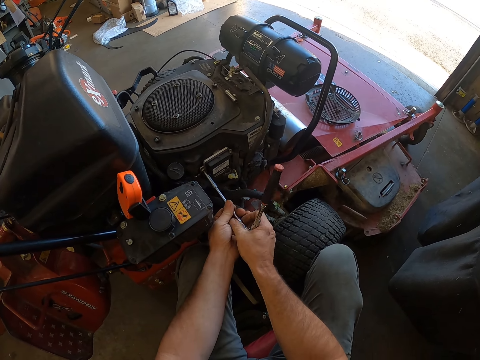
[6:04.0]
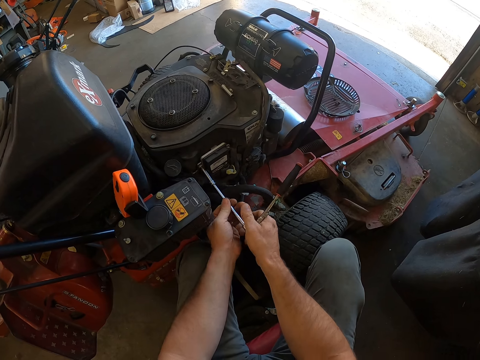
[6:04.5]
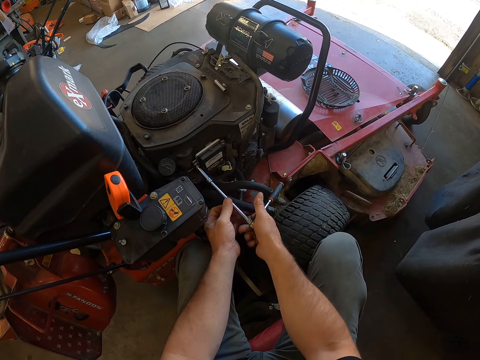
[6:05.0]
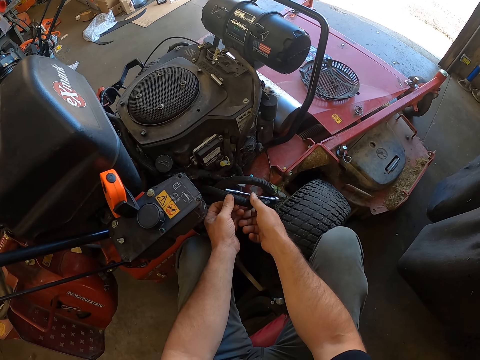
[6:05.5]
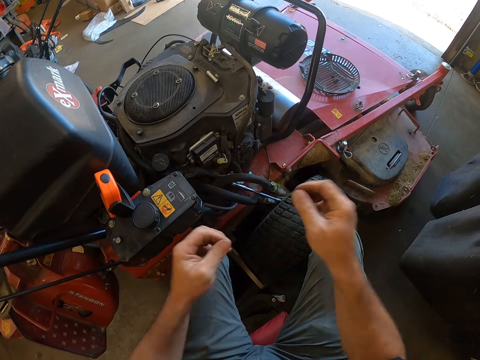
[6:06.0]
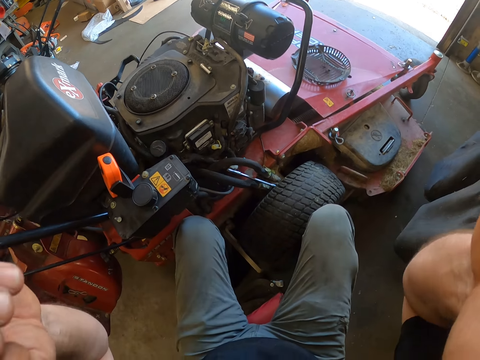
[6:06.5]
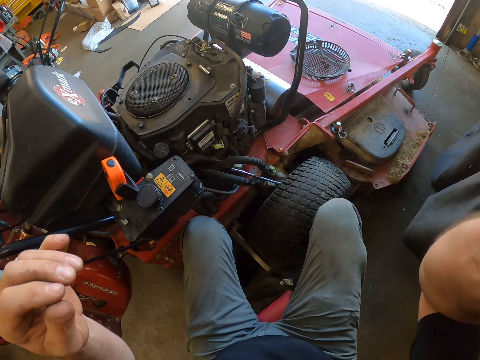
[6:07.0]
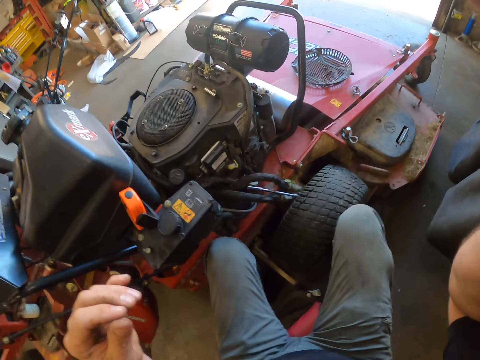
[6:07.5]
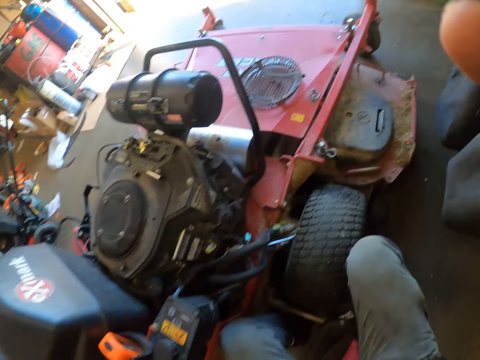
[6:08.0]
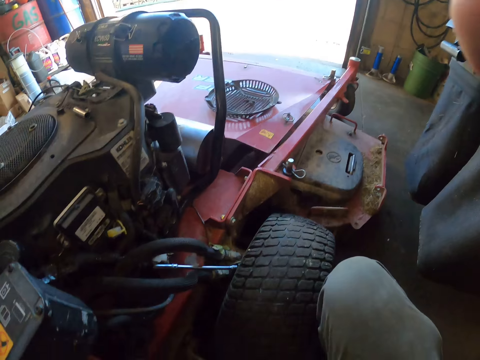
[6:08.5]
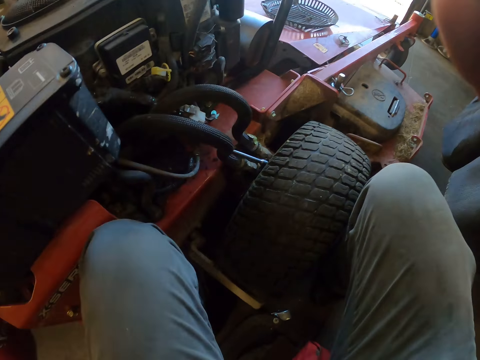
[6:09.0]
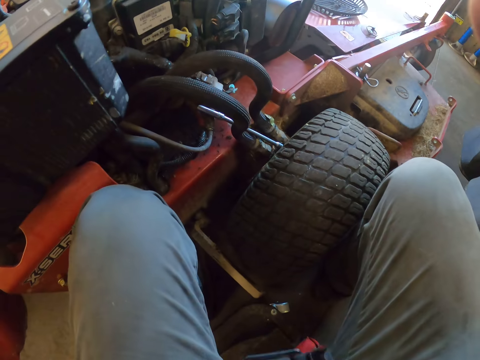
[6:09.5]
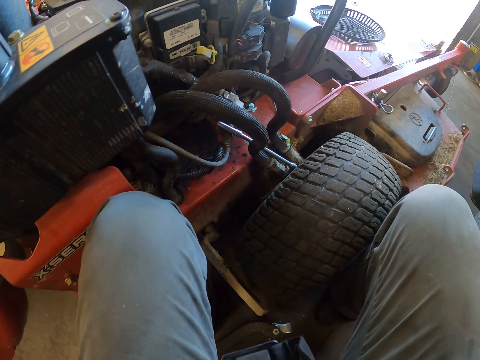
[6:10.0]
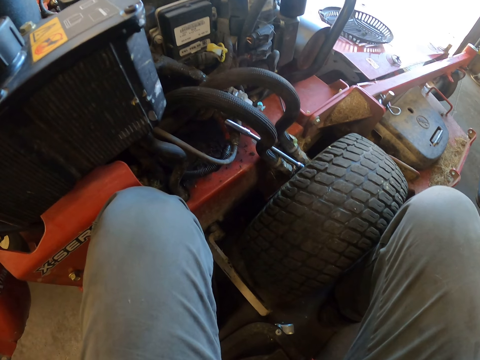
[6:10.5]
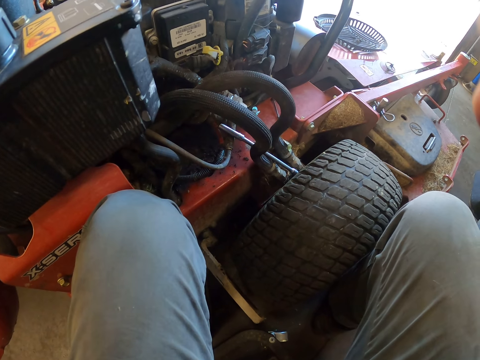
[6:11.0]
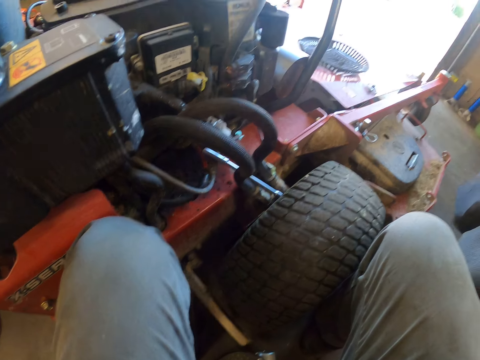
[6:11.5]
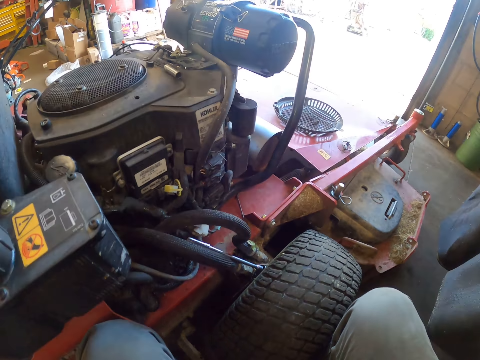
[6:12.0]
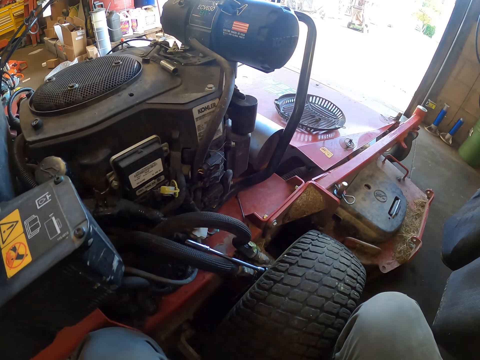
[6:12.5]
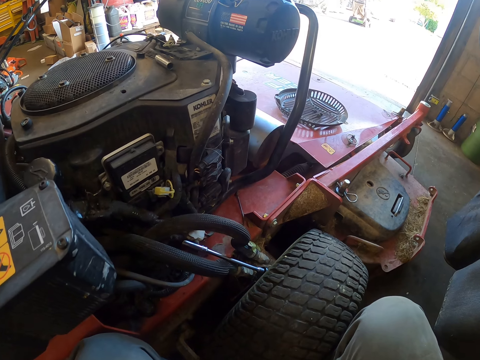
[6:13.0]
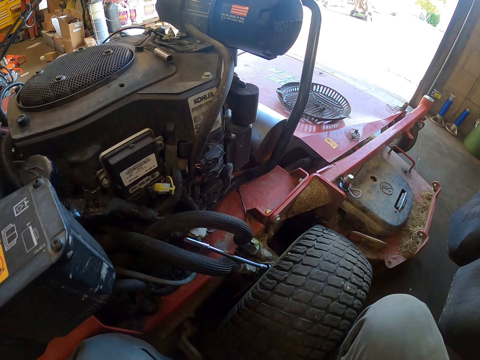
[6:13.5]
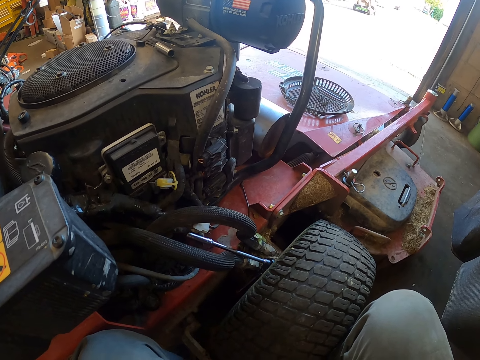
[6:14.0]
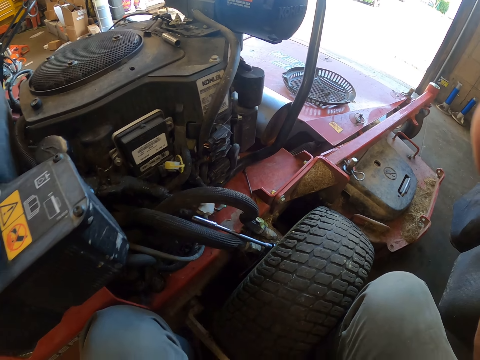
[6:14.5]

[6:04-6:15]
The camera wearer drops the spanner and screwdriver on the lawnmower. They lift the hands. They adjust the camera with both hands.
